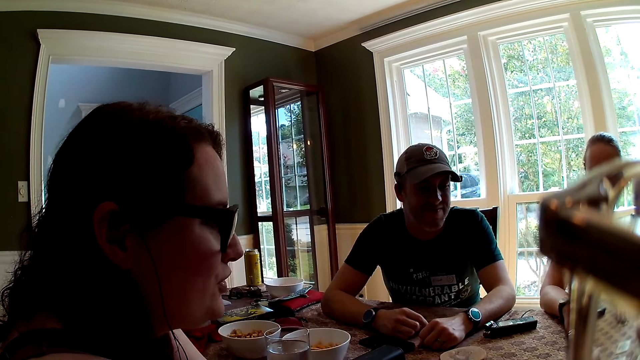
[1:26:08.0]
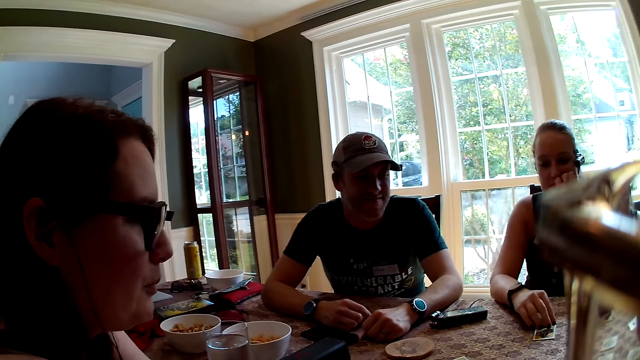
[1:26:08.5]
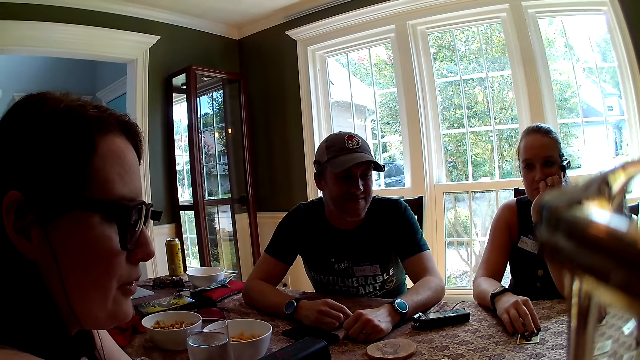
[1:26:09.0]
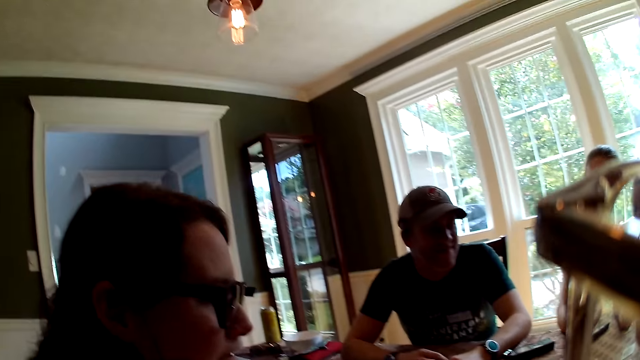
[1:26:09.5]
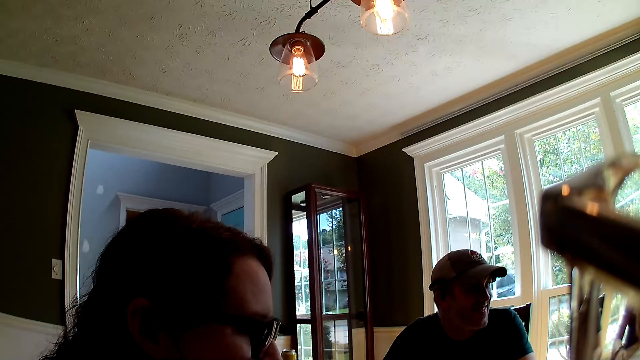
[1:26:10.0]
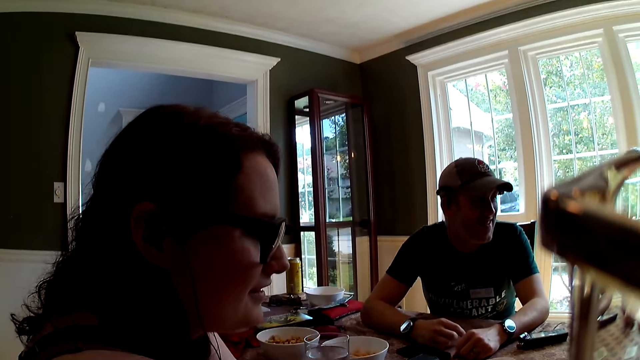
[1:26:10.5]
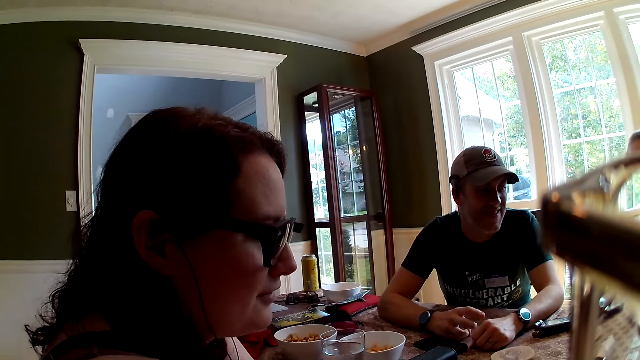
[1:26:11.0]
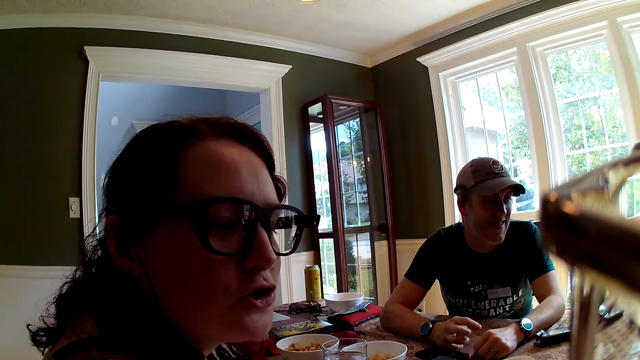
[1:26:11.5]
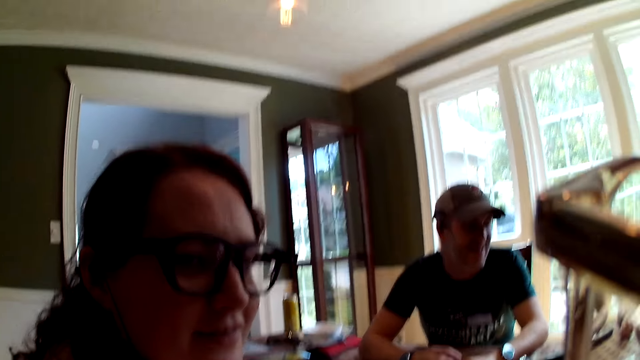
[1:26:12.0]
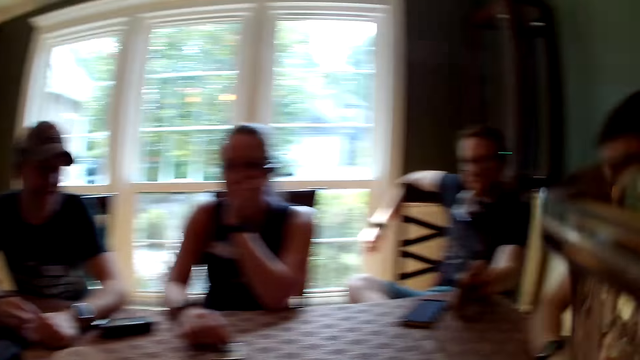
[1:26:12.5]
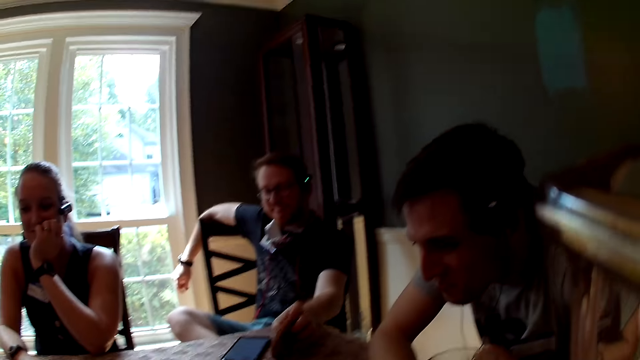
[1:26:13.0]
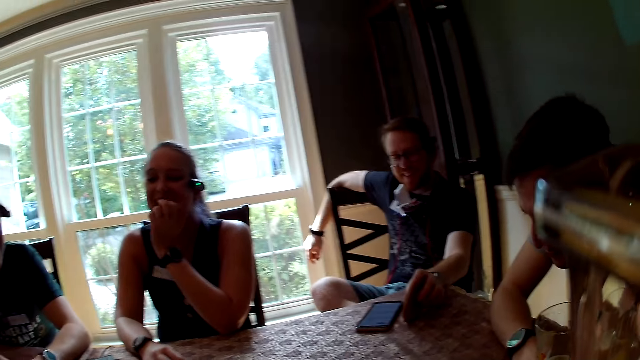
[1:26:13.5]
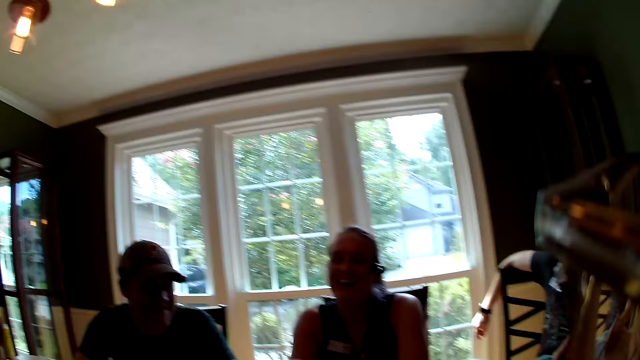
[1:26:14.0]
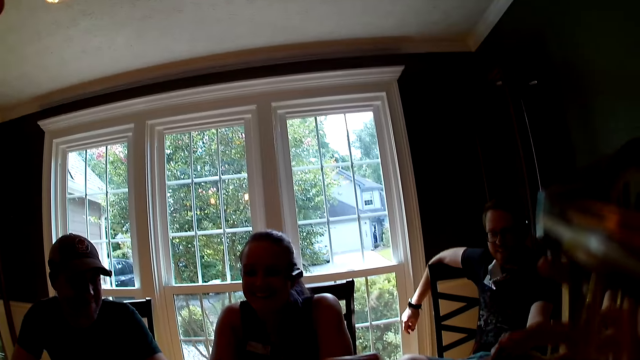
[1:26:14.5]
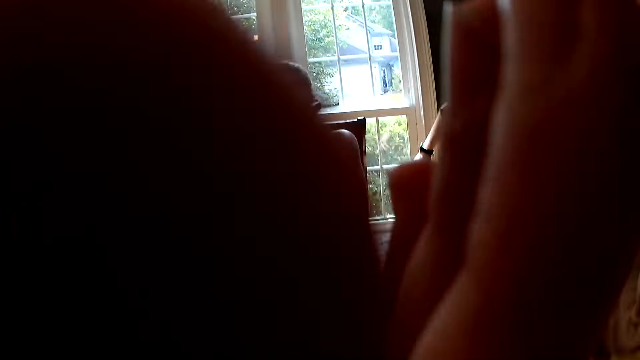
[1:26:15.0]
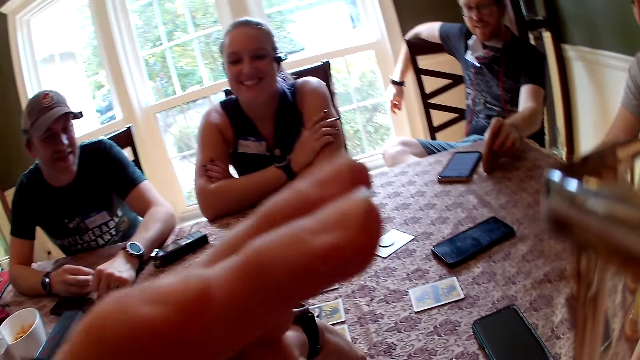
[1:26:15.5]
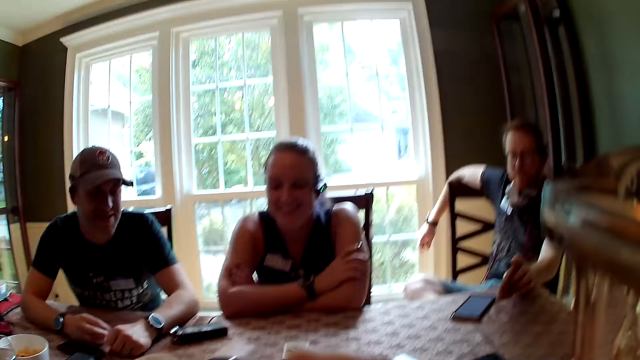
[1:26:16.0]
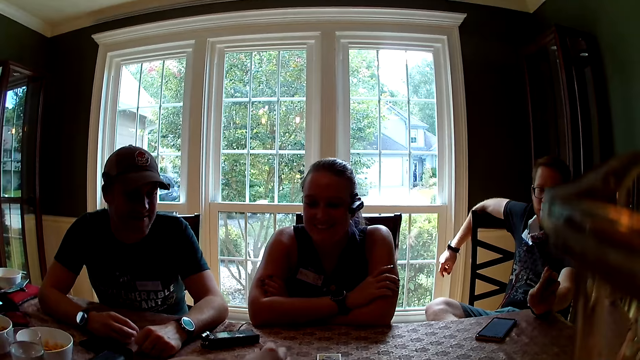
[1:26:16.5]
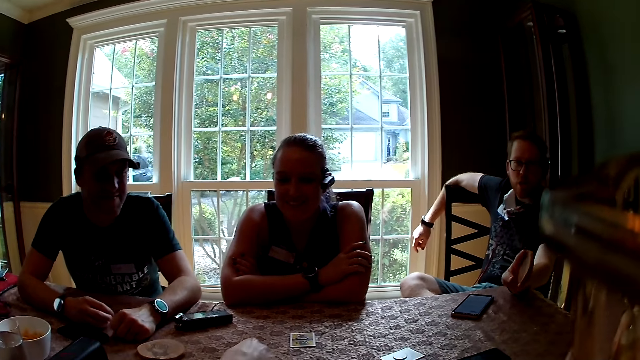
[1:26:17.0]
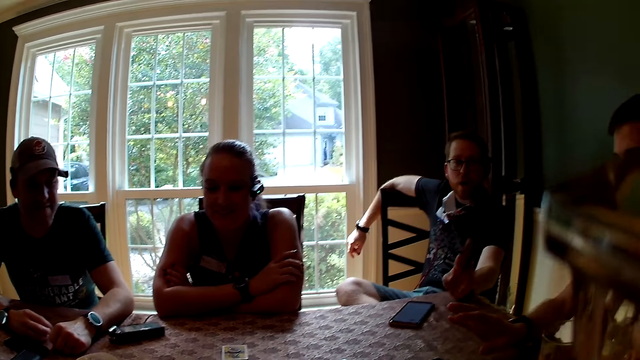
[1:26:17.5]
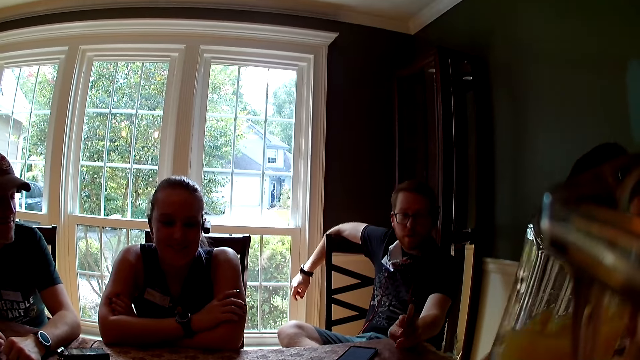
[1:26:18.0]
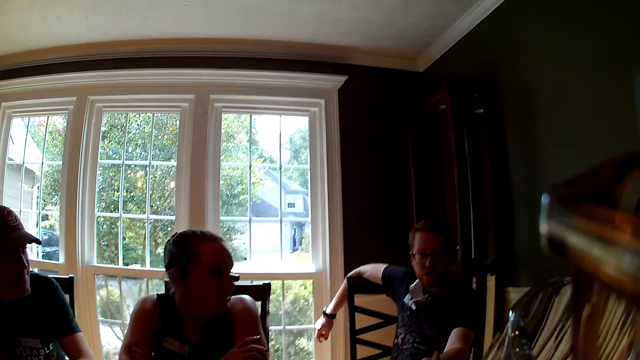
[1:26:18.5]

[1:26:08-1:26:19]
The camera wearer converses with the men and the women. A woman interacts with the camera wearer. Another woman removes her left hand from her mouth. The camera wearer touches her camera with her left hand. A man hits the table with a coaster with his left hand. The man interacts with everyone.

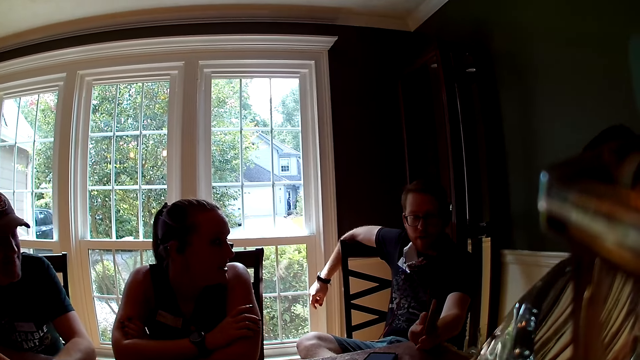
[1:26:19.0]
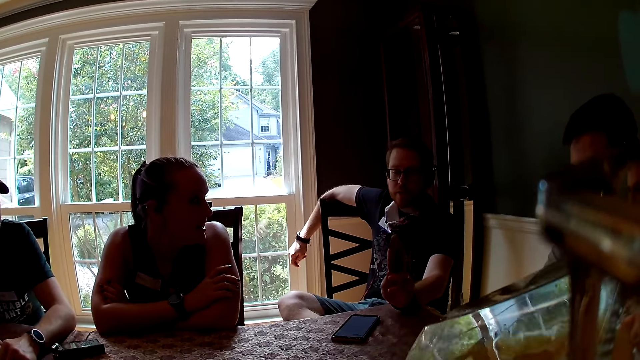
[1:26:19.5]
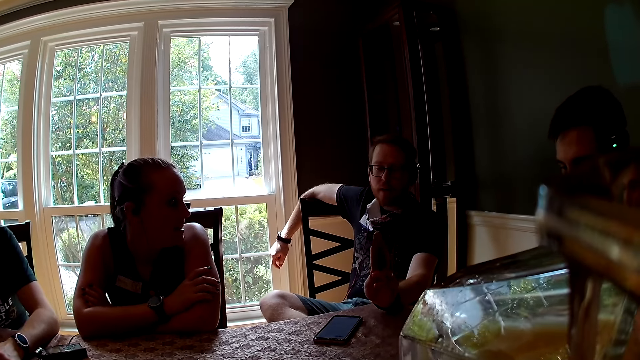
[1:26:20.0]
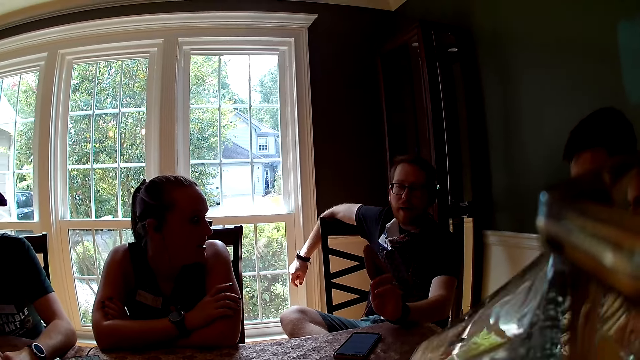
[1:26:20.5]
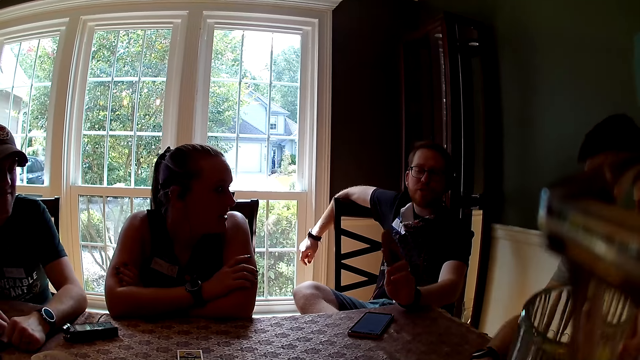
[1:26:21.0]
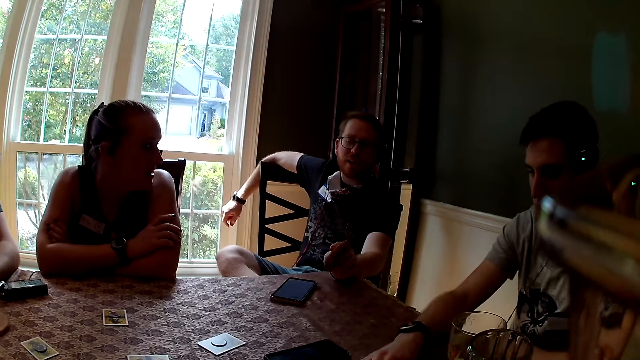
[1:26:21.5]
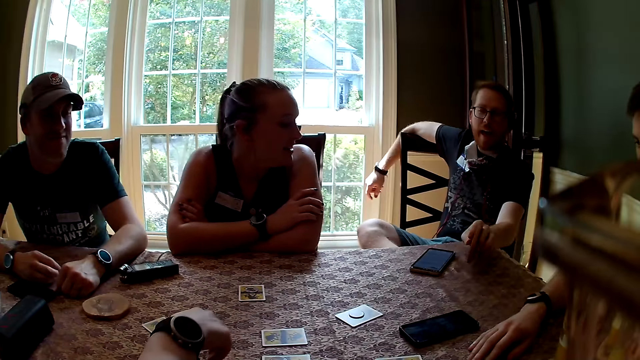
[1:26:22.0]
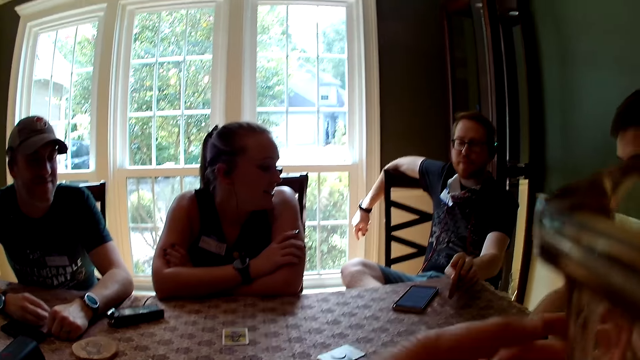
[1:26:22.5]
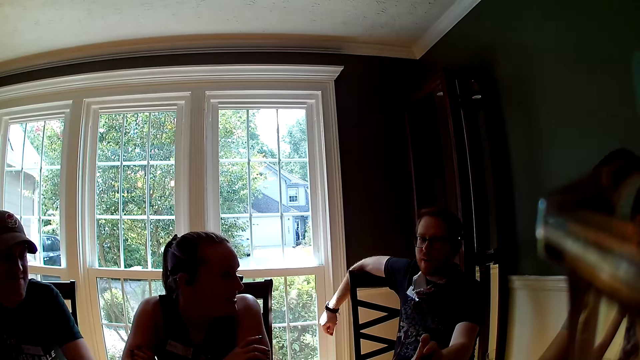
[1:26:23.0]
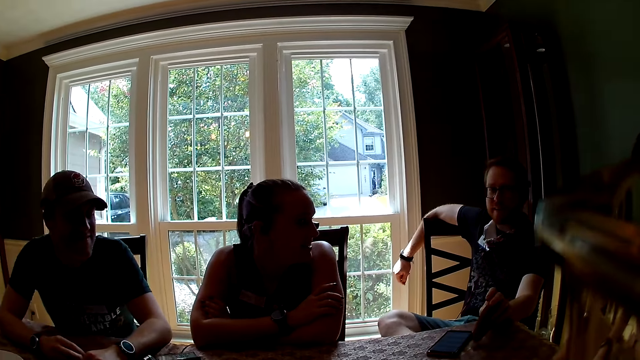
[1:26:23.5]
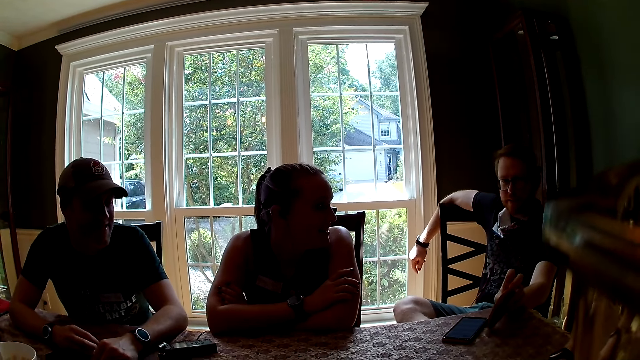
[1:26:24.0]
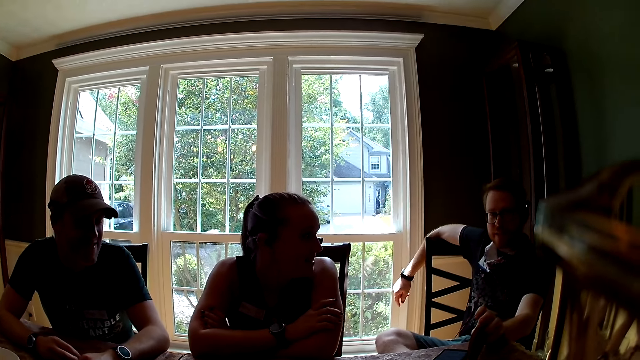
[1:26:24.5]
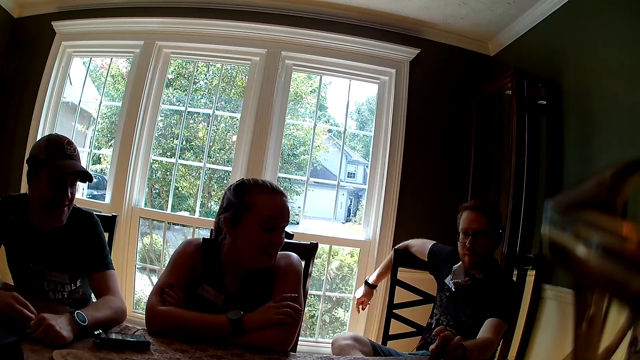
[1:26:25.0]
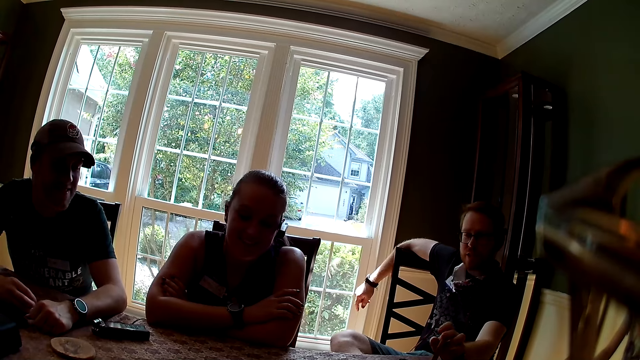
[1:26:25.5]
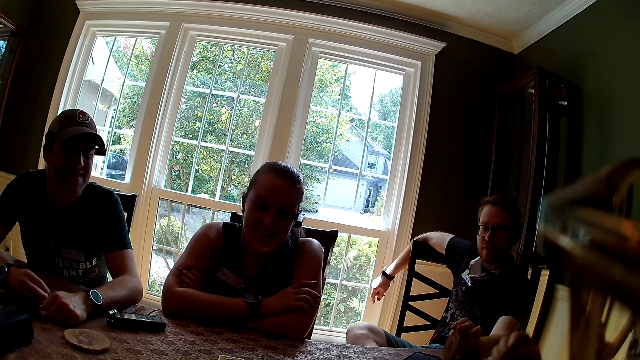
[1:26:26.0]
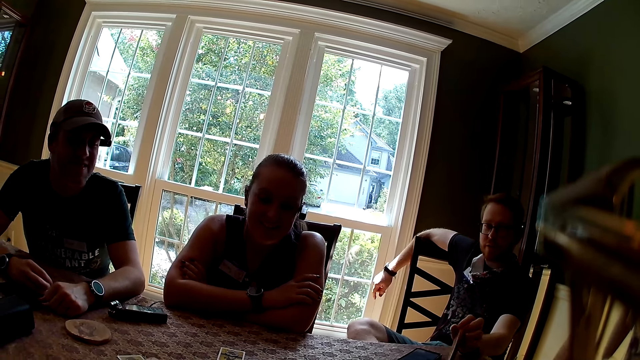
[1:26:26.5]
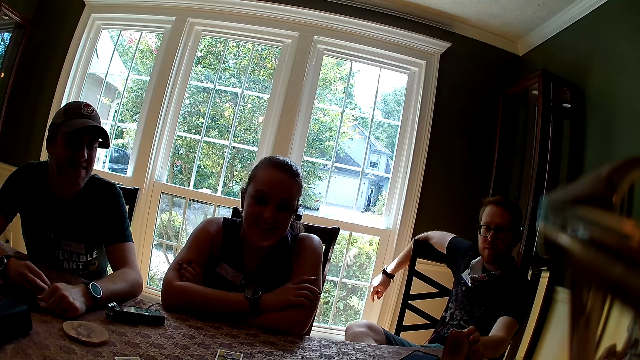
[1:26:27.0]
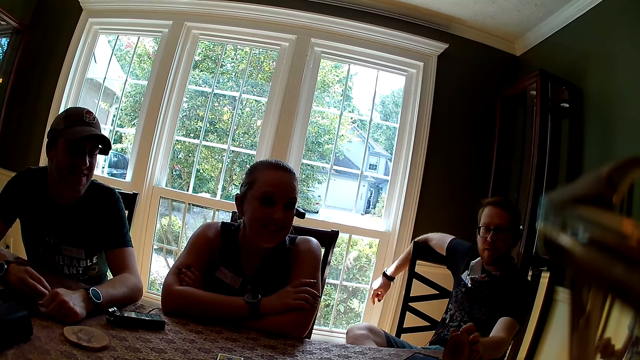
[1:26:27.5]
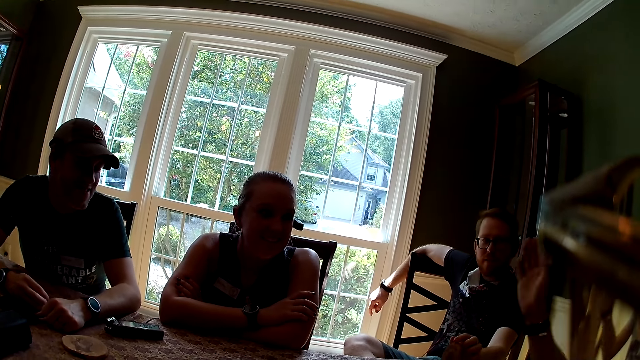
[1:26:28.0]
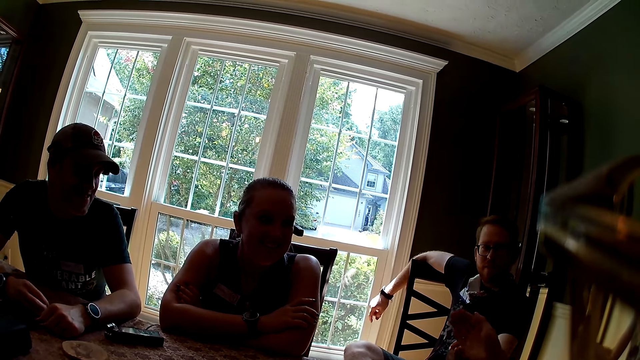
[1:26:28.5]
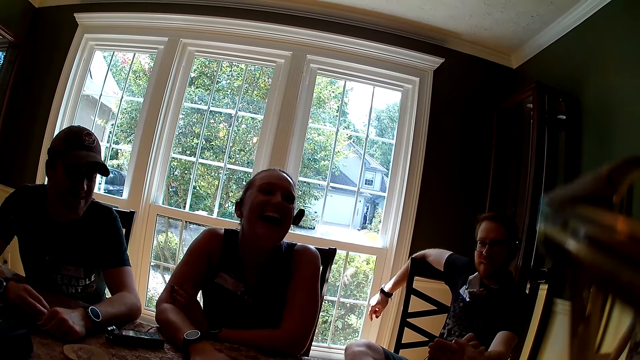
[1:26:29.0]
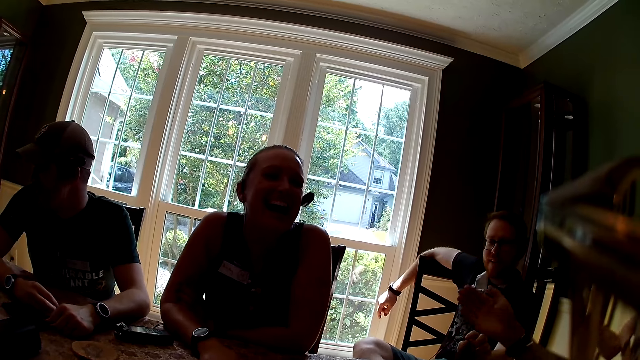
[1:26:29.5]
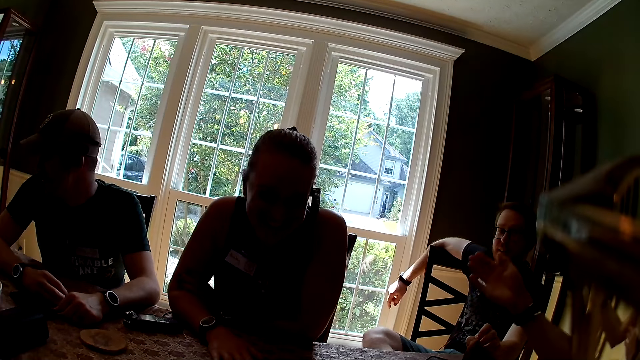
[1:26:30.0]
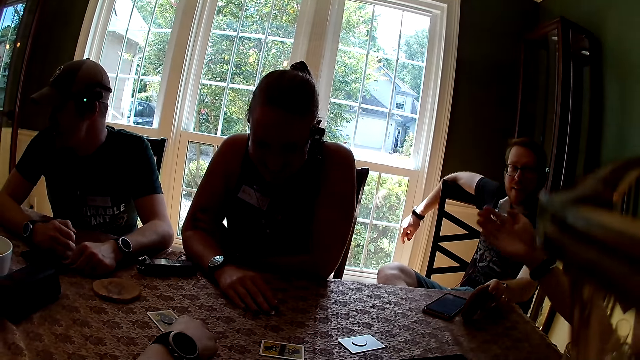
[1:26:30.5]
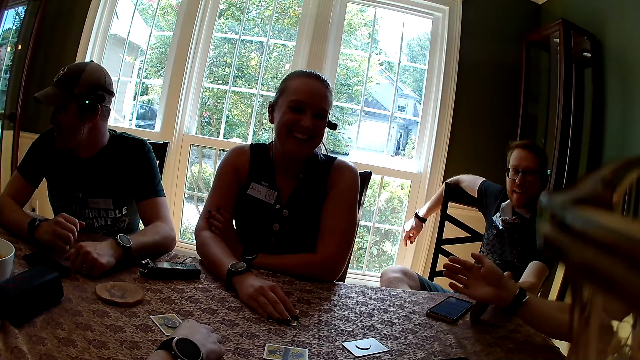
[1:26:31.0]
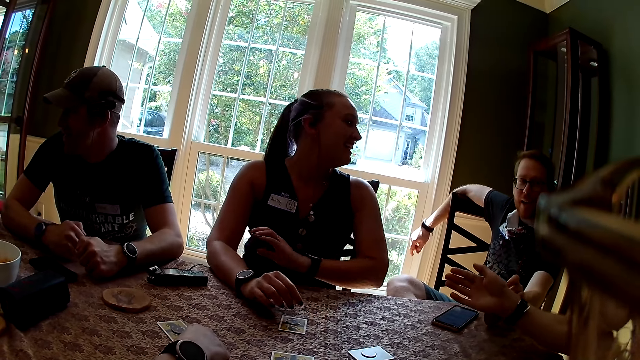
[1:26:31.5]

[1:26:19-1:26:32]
The camera wearer sips water from a cup in her left hand. She converses with the men and the women. A man interacts with everyone. A woman places her right hand on a card on the table. The woman drags the card on the table with her right hand.
